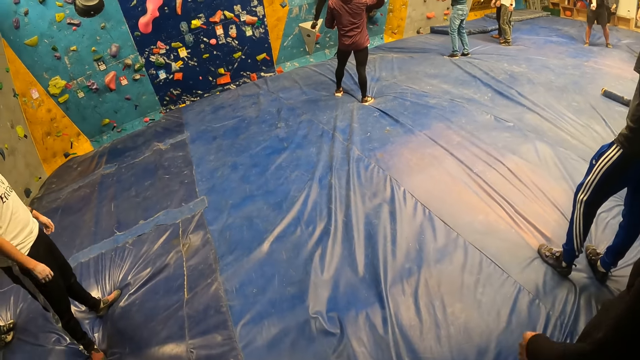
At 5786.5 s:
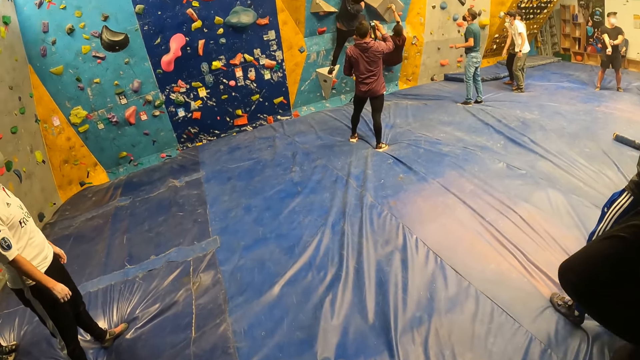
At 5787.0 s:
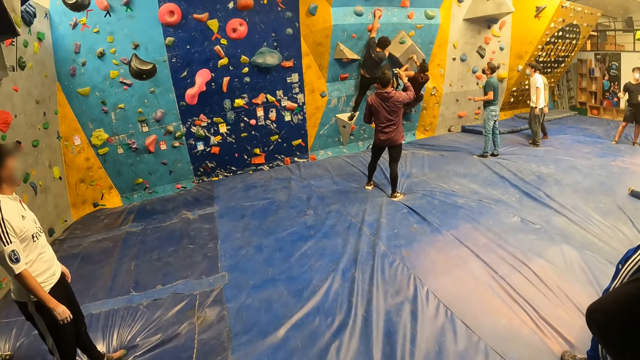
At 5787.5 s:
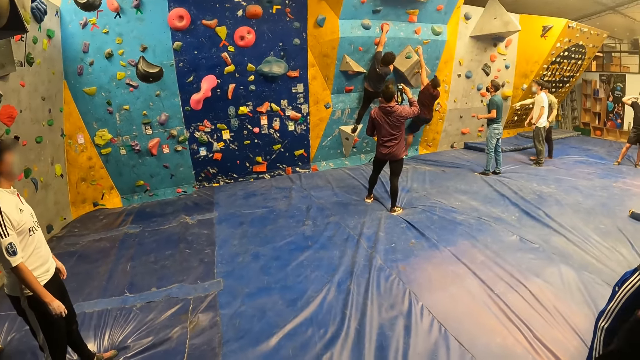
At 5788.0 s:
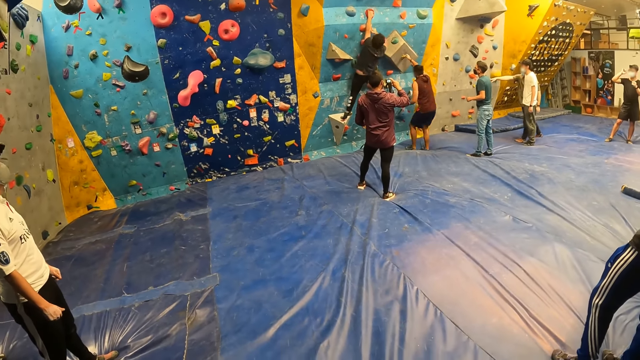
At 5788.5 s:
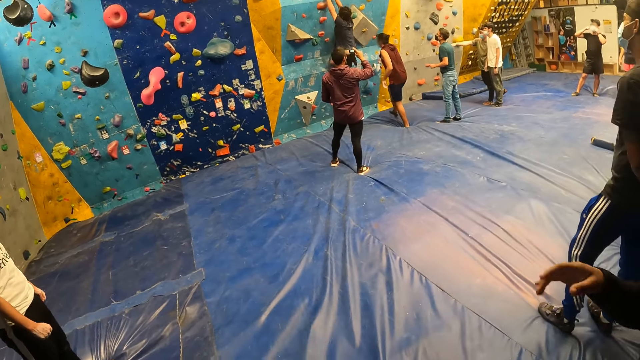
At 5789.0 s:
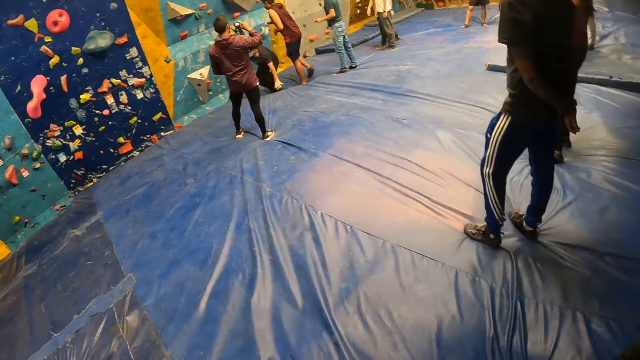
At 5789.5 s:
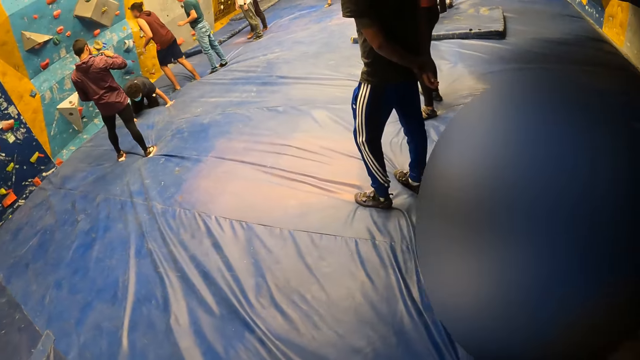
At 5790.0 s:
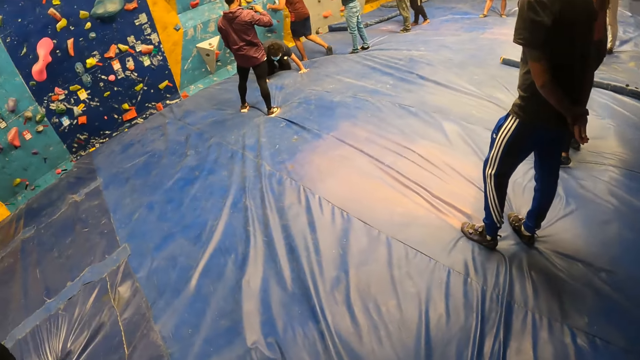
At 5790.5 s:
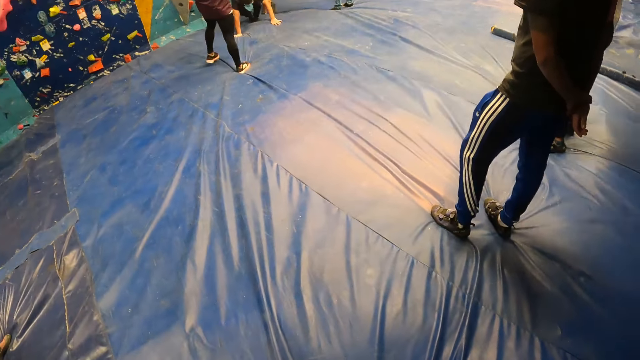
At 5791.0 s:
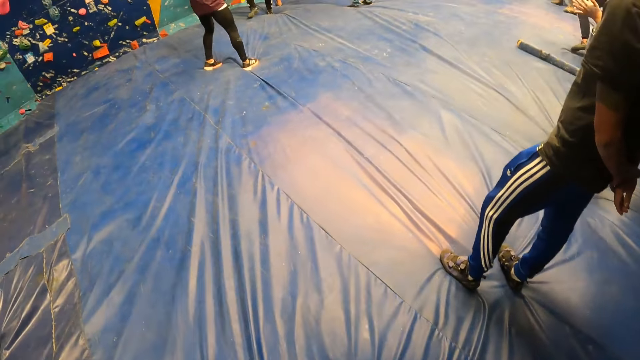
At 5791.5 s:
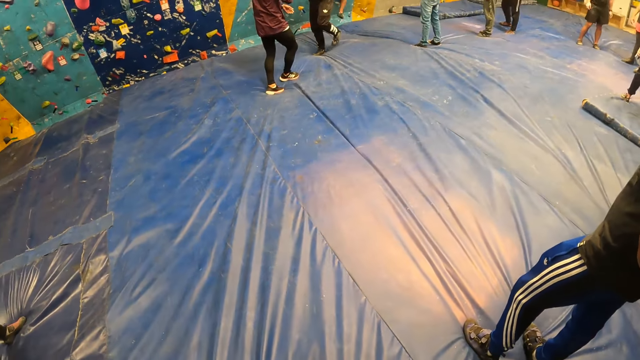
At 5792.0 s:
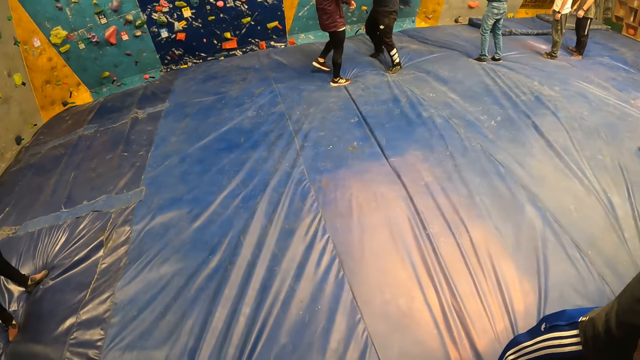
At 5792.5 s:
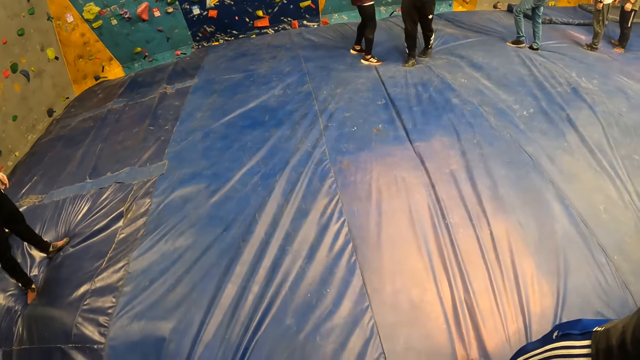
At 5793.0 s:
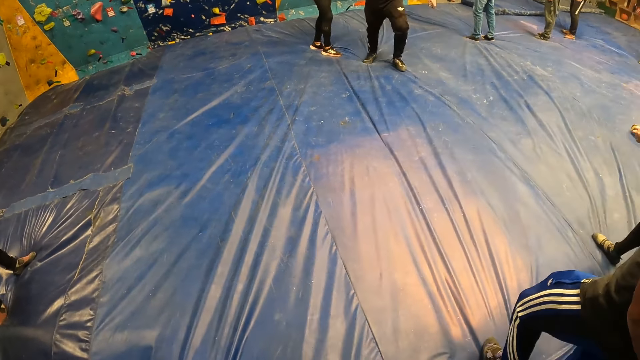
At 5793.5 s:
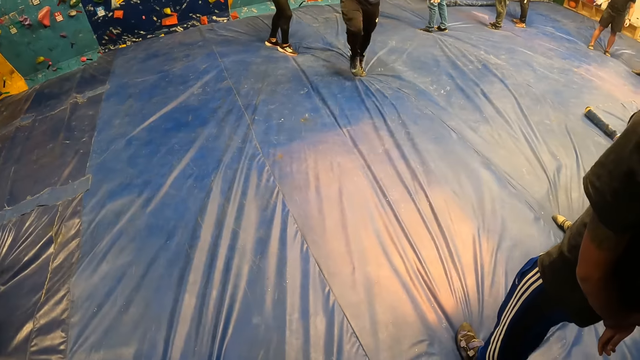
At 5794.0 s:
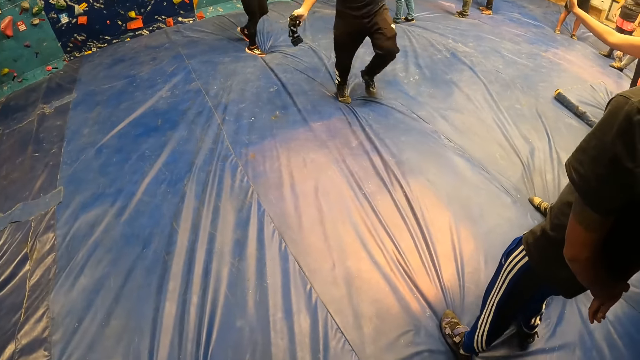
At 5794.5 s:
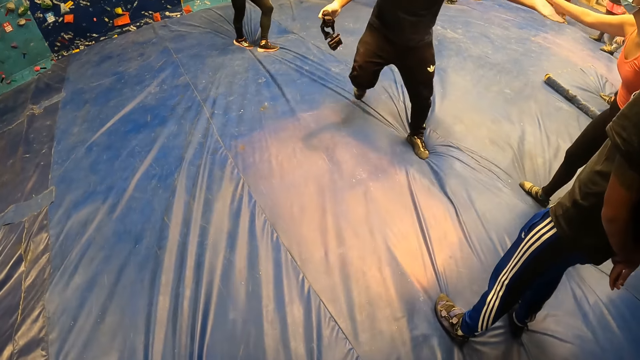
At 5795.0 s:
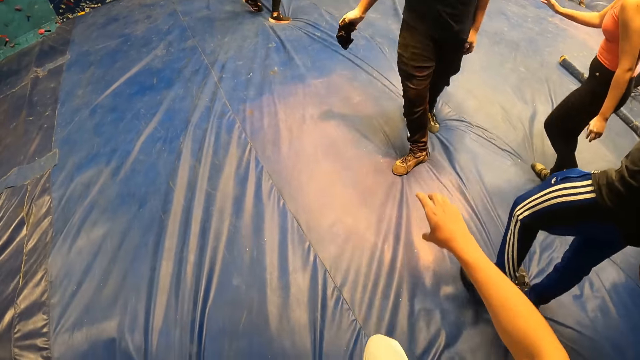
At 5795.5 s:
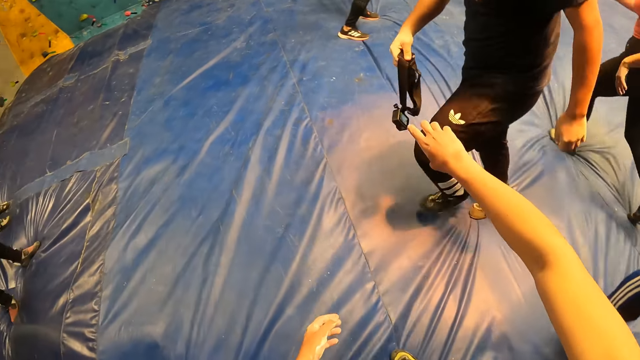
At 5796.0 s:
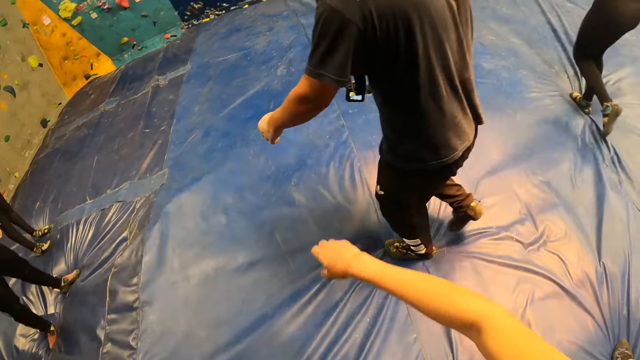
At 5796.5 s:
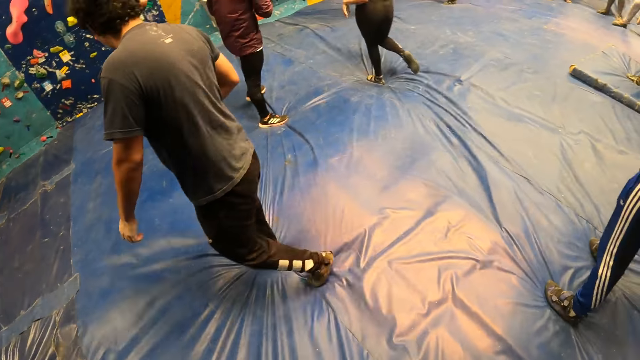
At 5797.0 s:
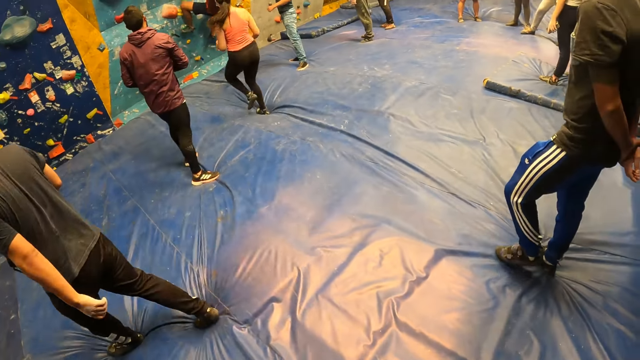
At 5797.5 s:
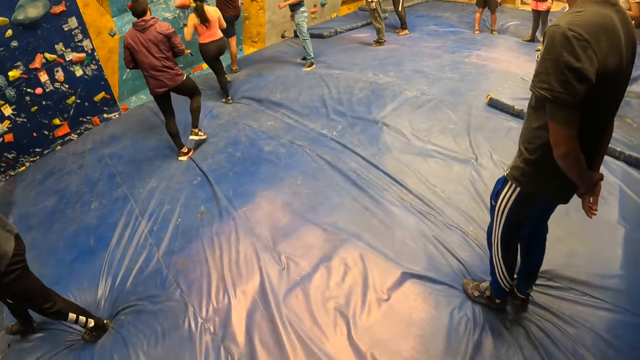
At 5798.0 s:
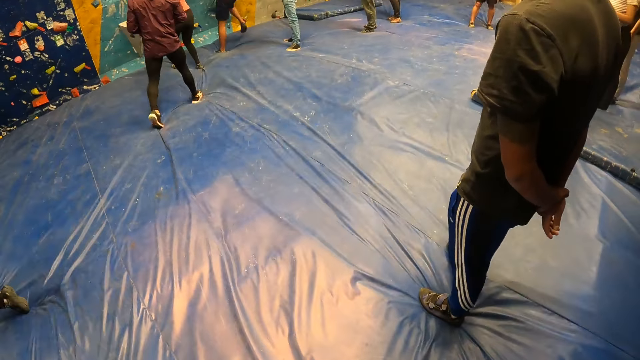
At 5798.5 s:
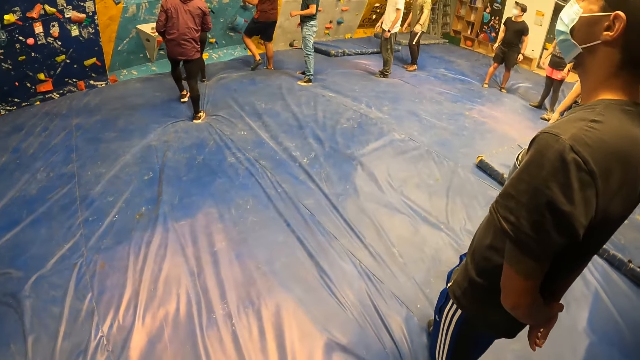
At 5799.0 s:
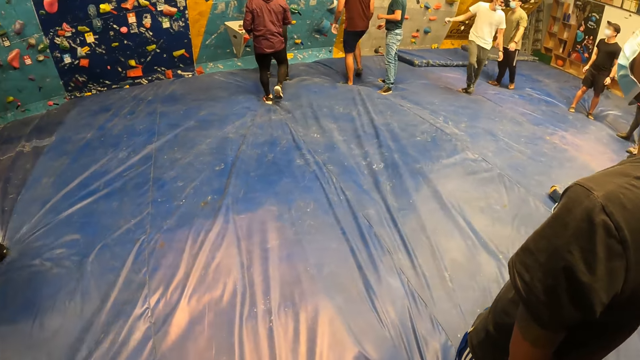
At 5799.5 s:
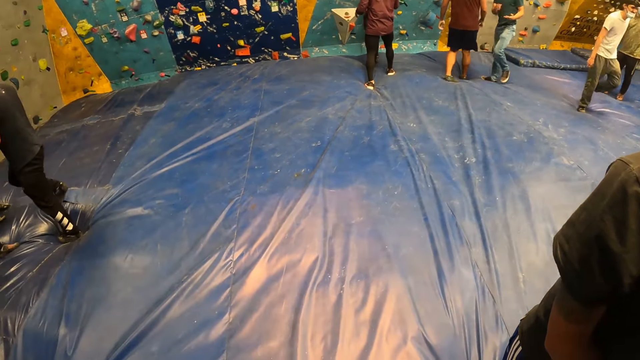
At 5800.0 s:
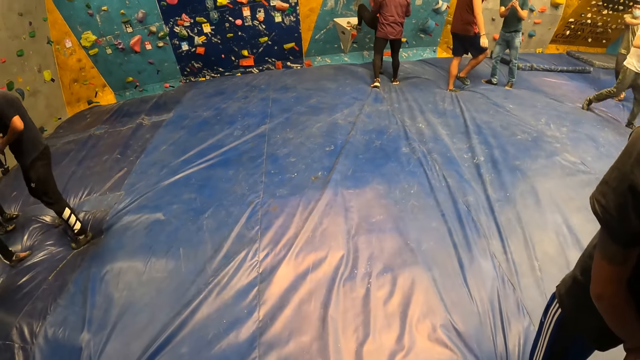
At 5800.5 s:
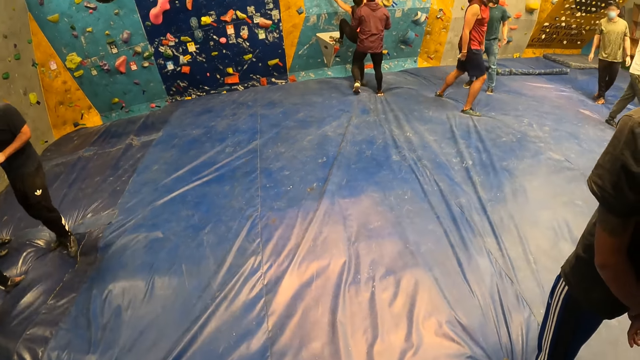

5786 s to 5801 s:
A man moves hands. Another man steps down. A third man steps down. The third man walks. The camera wearer stretches her right hand towards the camera in the right hand of a man. A woman runs. The second man steps down.

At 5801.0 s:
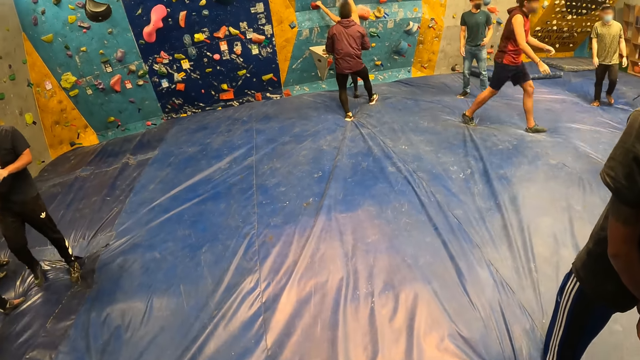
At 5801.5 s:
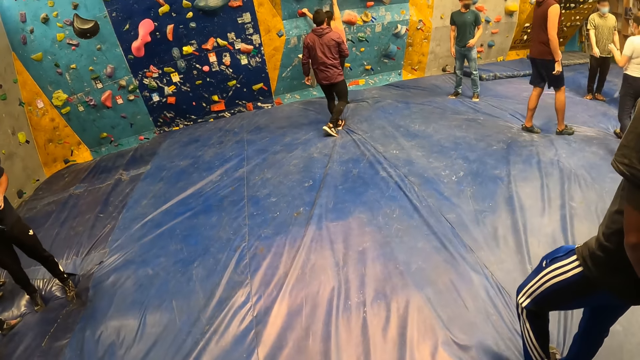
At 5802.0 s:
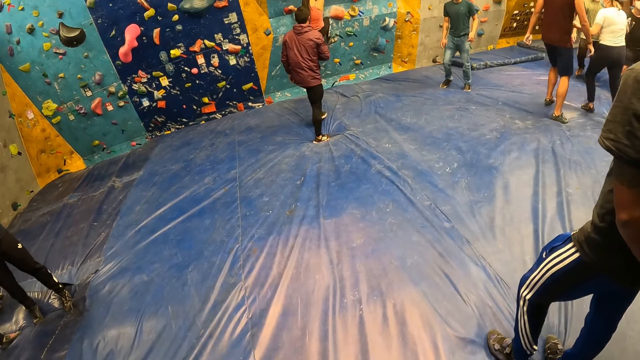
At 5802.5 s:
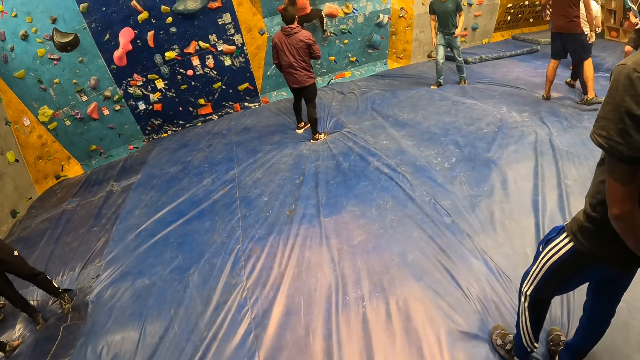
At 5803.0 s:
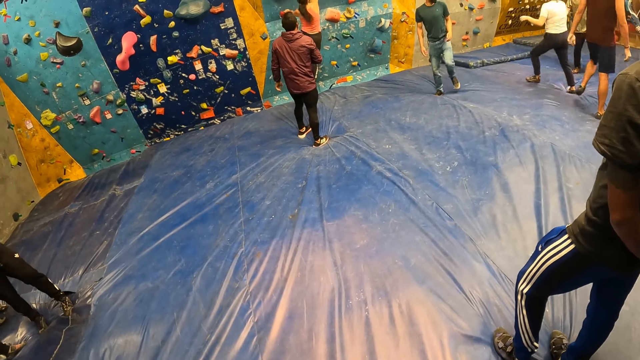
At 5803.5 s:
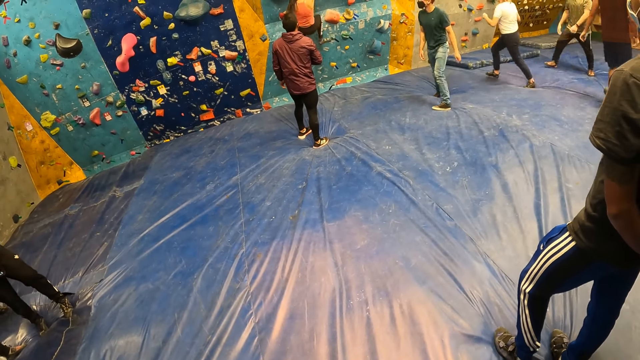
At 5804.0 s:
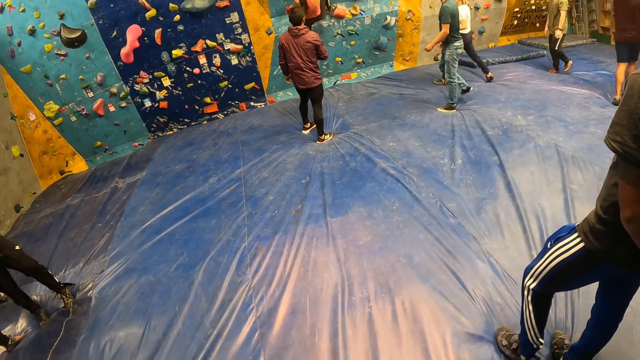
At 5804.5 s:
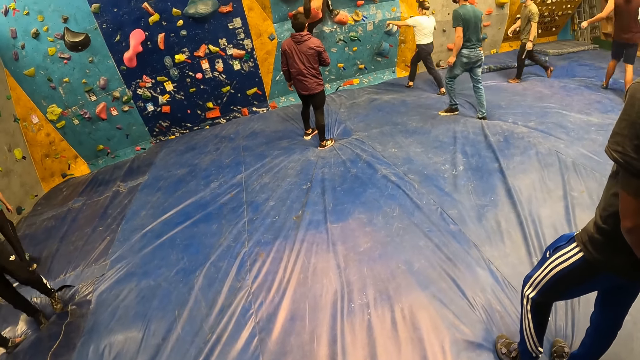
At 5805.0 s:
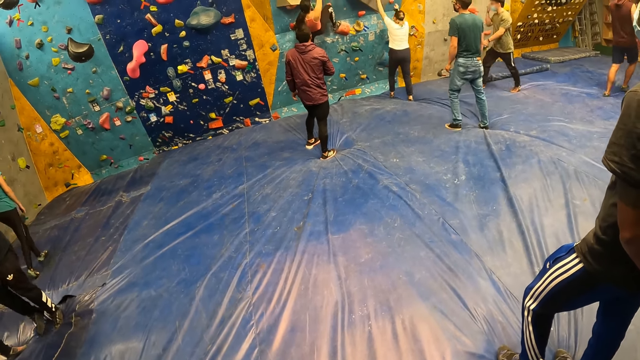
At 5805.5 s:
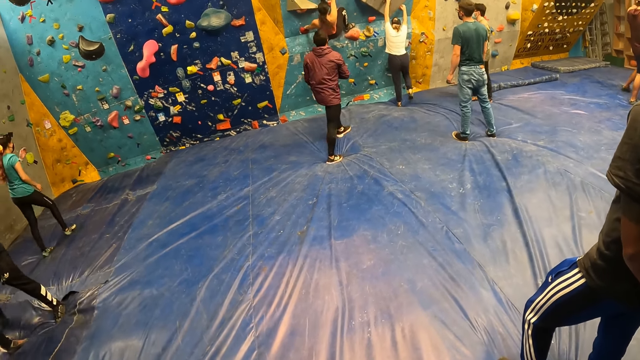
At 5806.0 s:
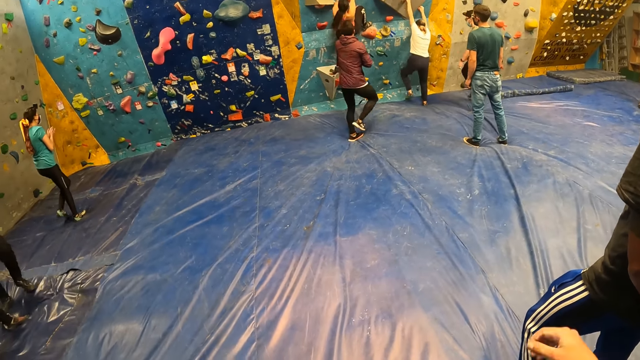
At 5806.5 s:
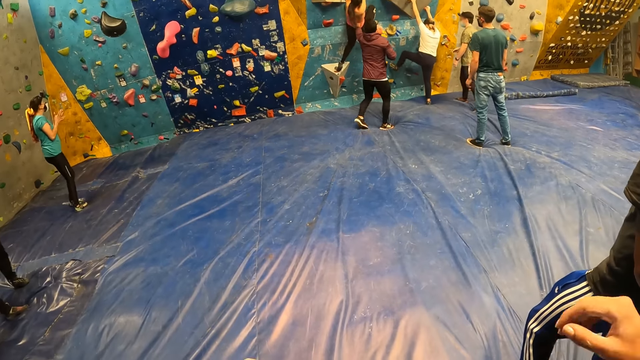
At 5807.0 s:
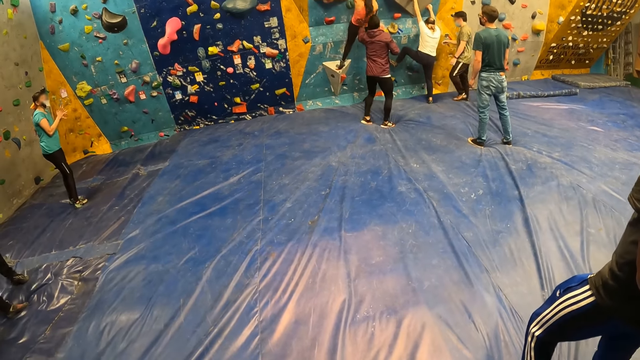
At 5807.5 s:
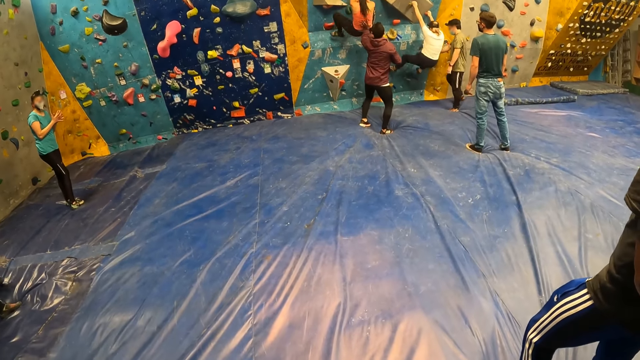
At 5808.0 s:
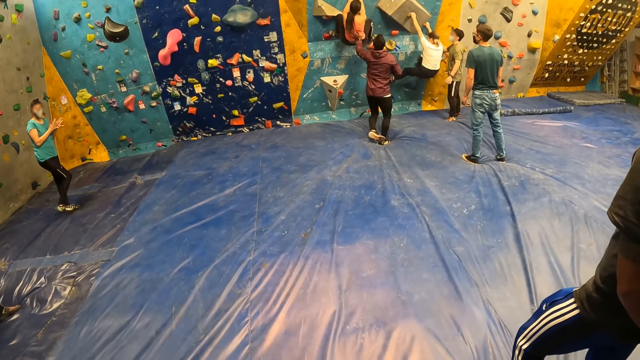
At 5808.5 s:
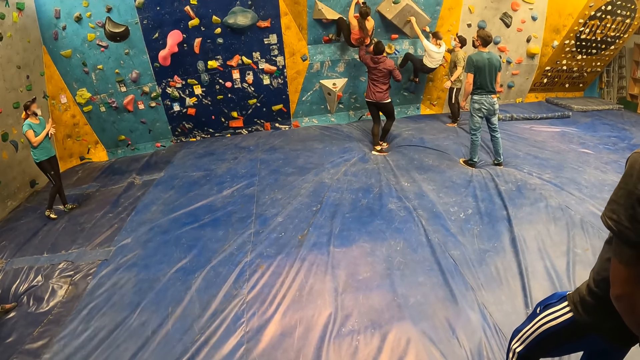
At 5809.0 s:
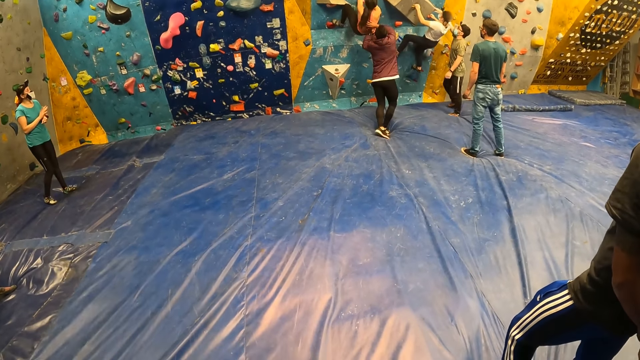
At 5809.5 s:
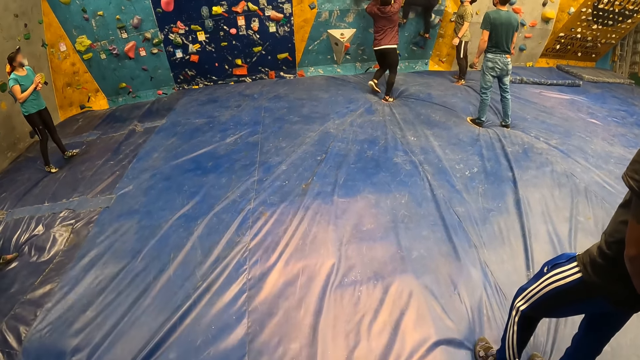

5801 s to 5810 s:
A man walks. A woman steps the handle. Another woman holds the handle. Another man pushes.
